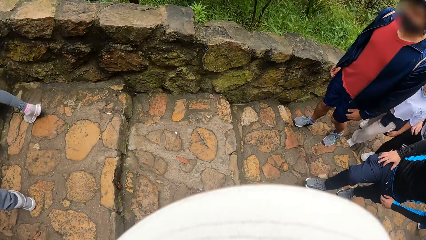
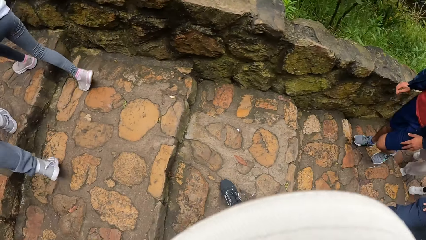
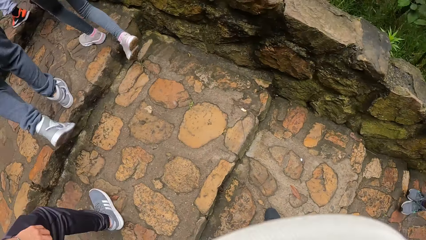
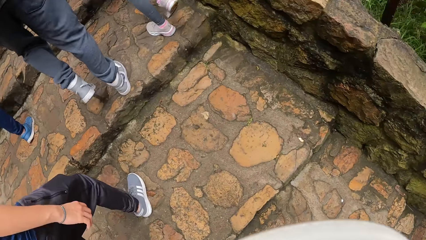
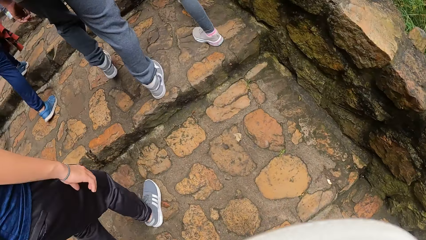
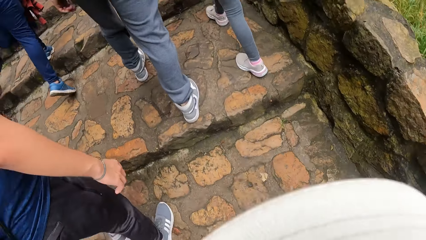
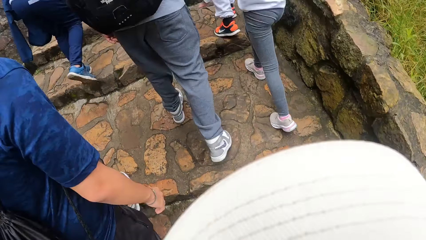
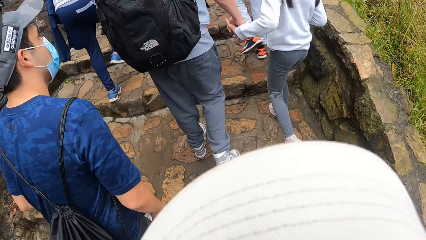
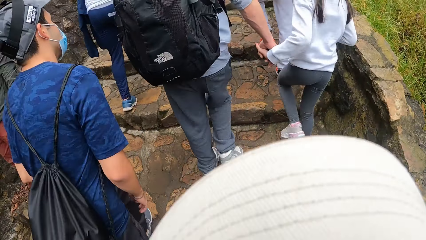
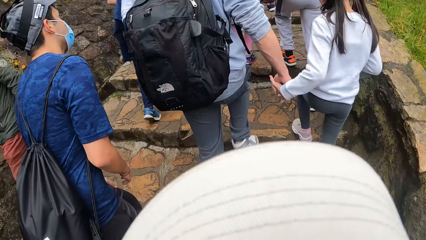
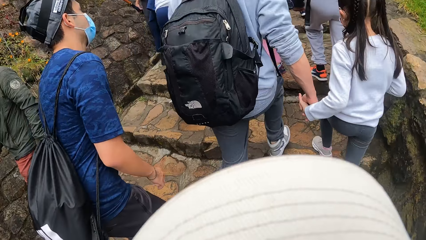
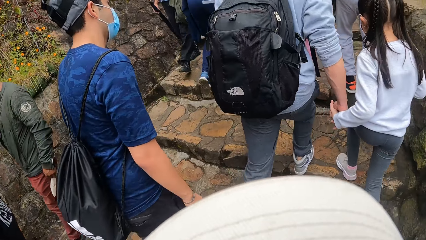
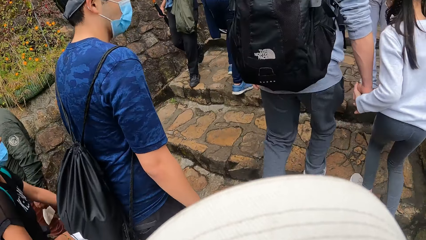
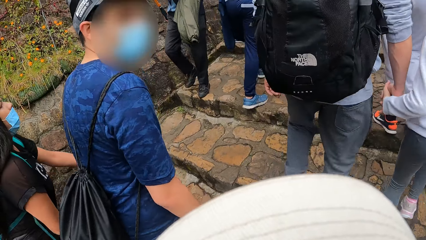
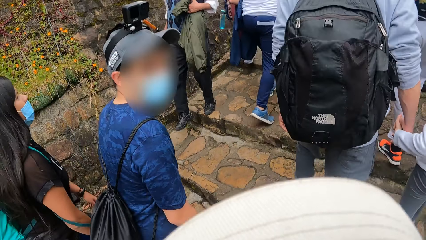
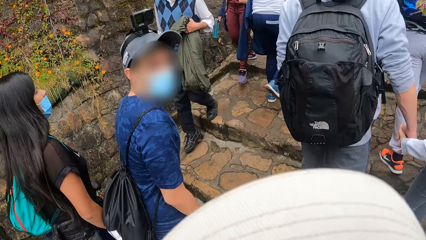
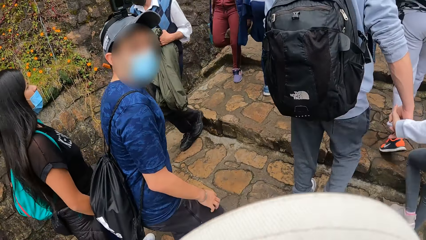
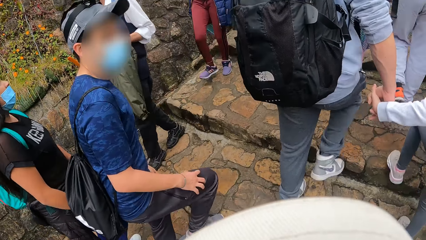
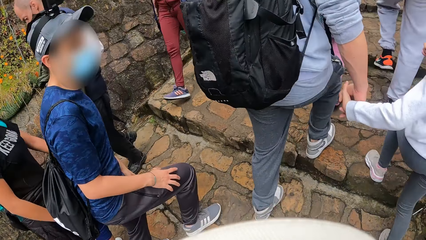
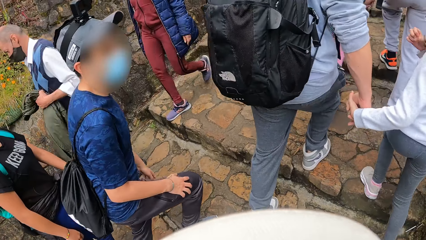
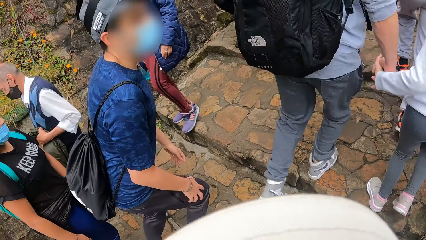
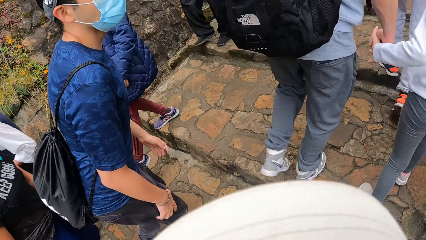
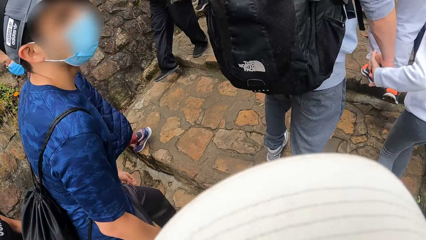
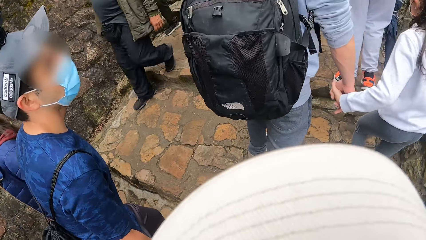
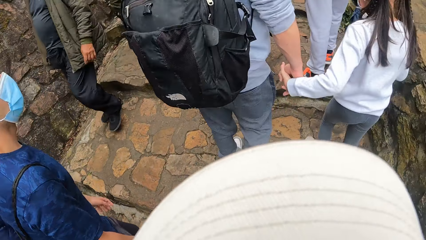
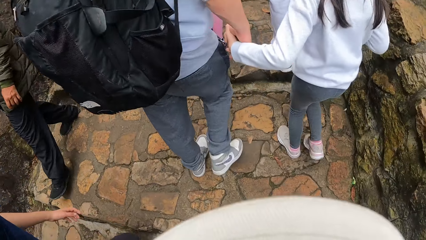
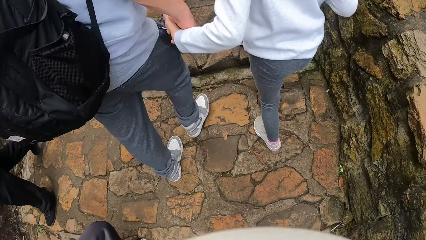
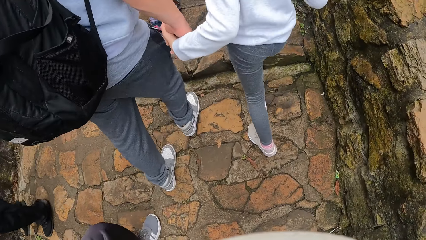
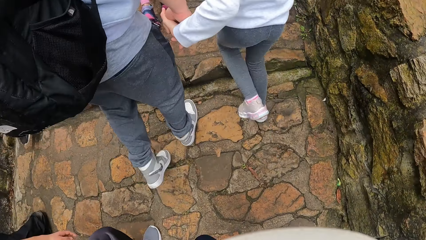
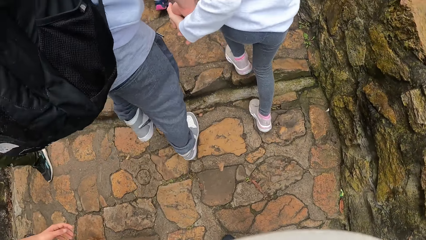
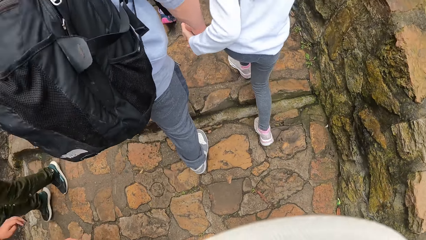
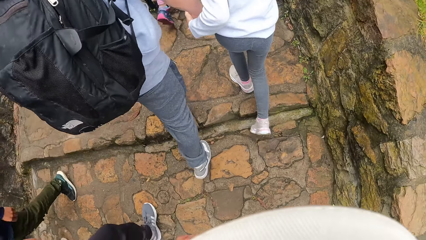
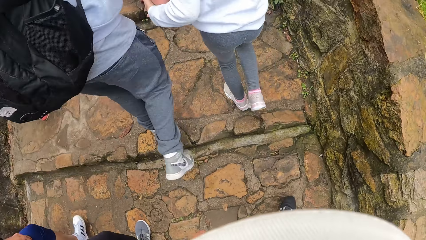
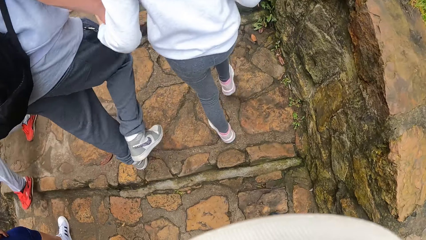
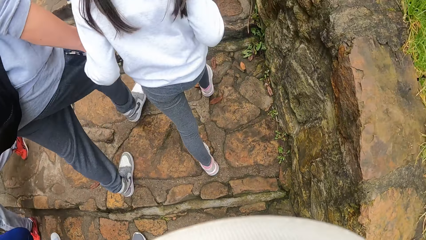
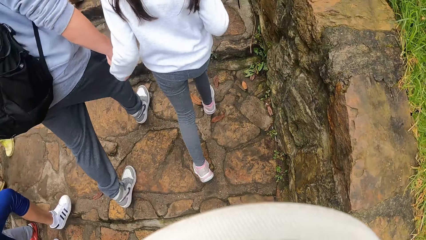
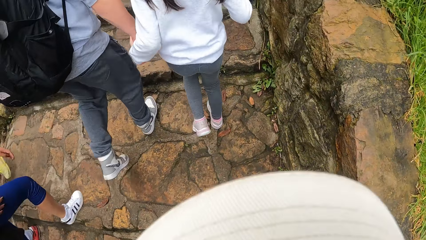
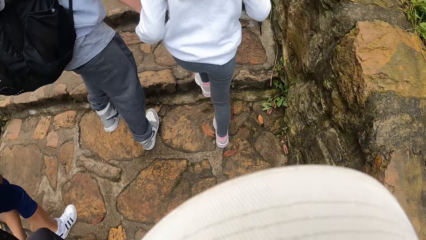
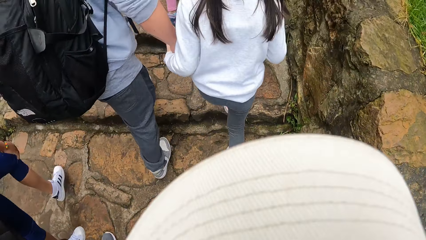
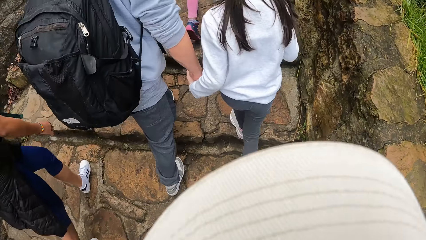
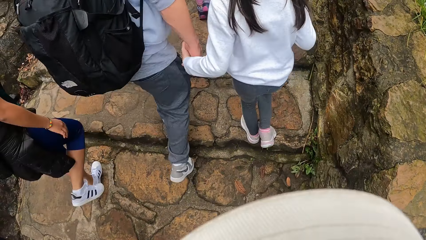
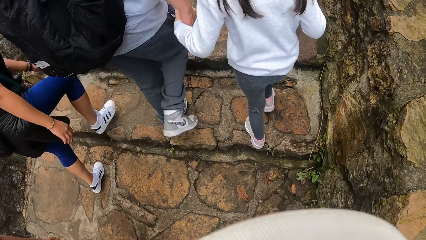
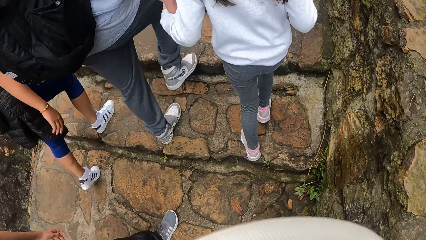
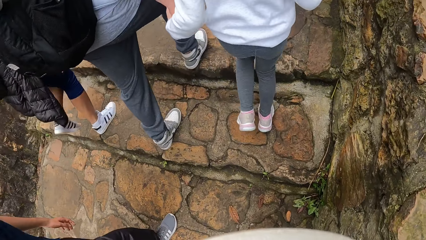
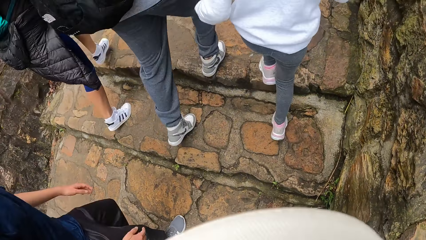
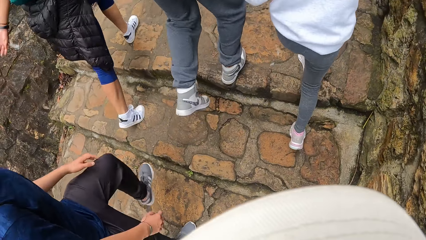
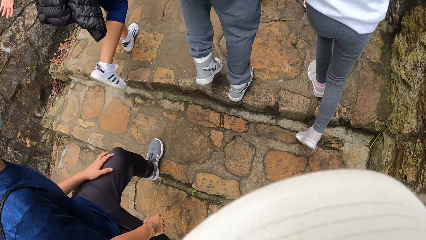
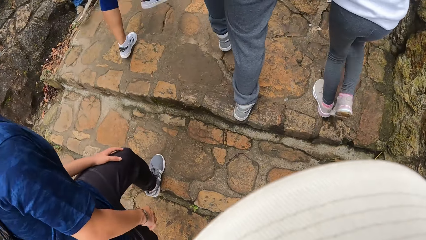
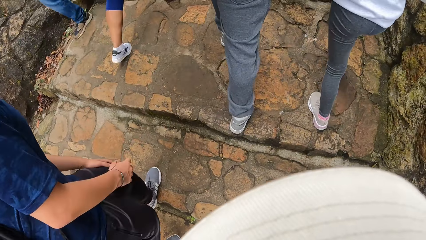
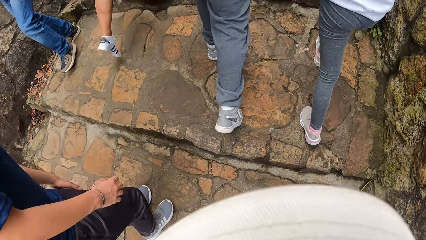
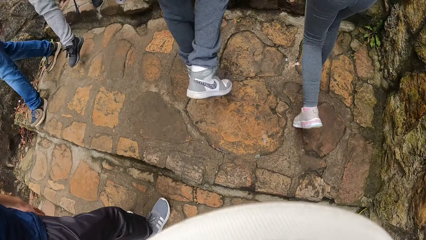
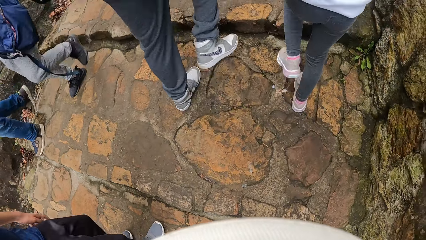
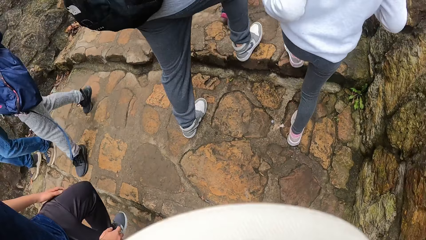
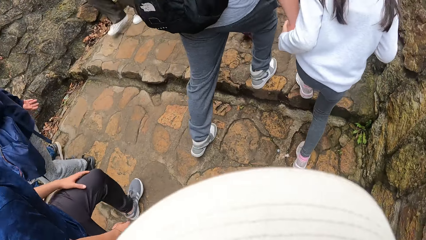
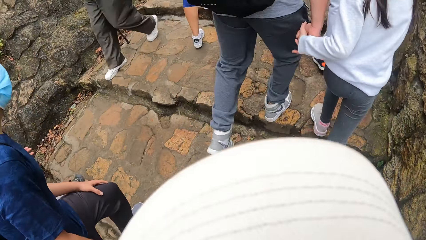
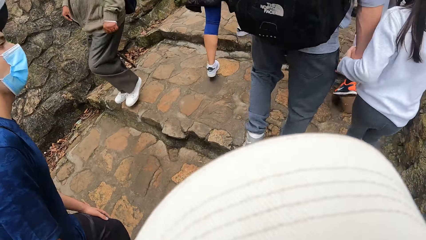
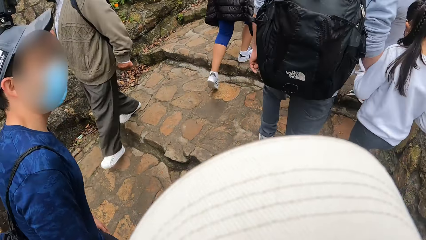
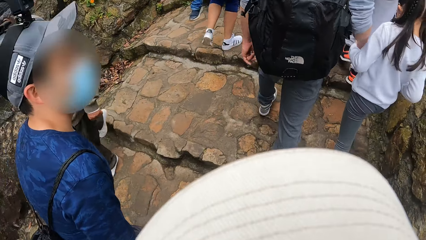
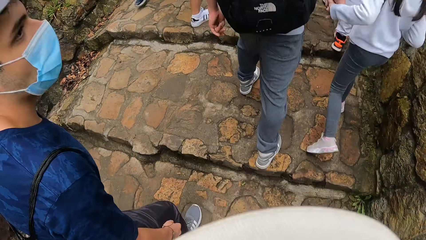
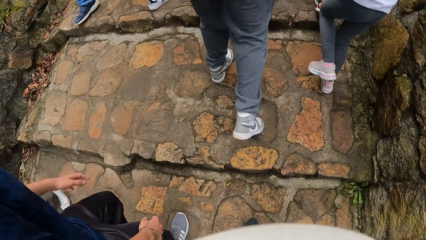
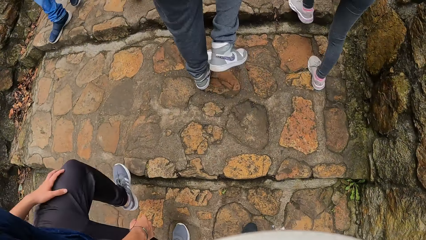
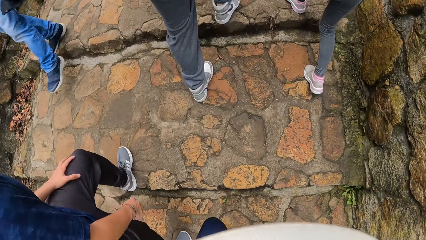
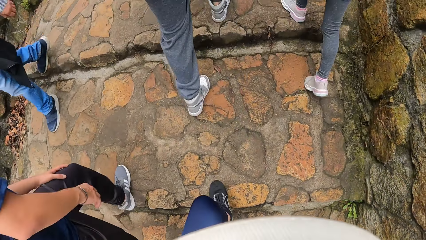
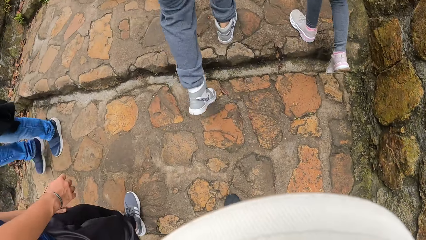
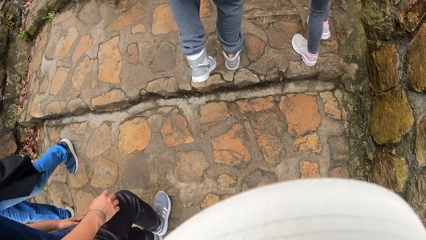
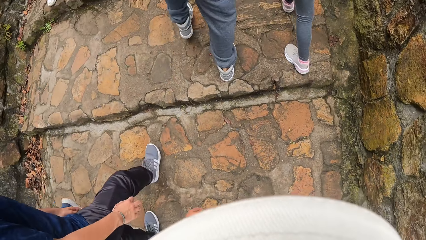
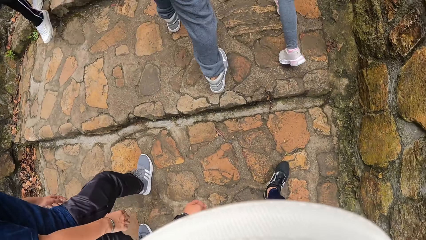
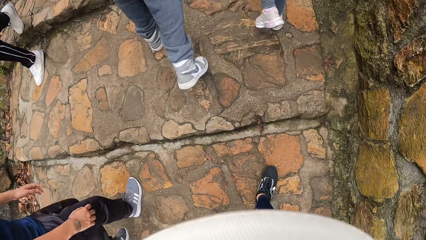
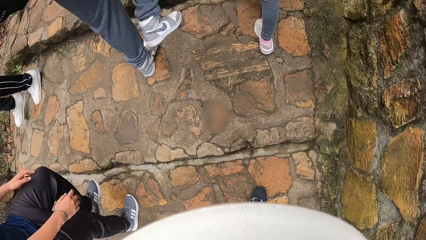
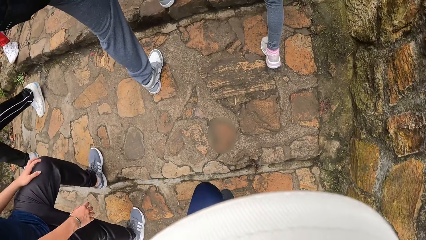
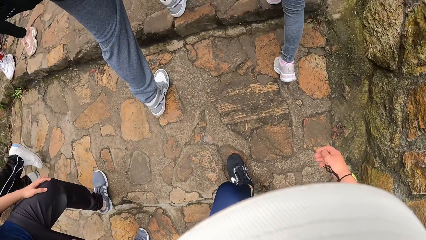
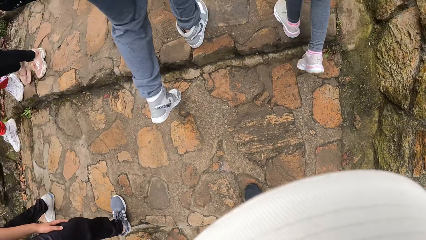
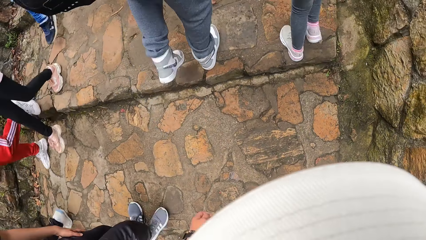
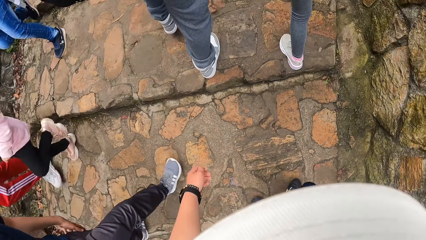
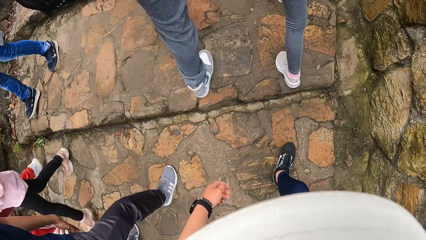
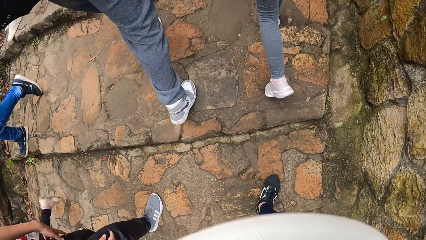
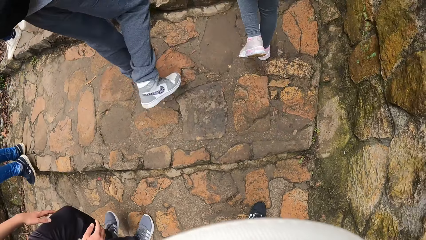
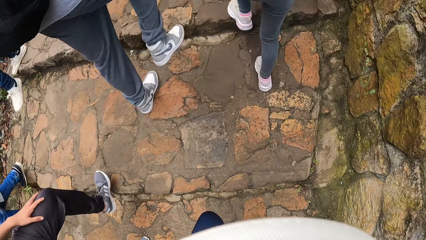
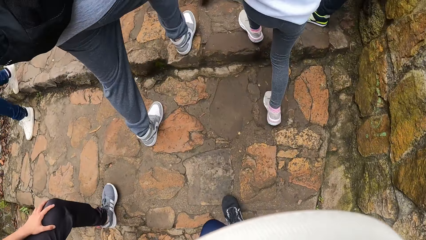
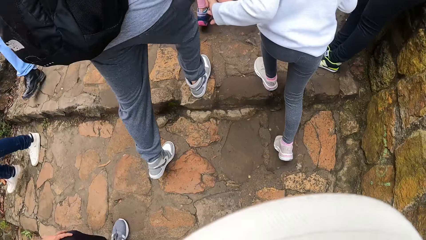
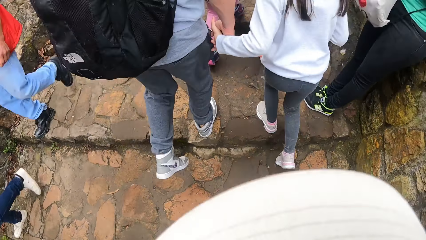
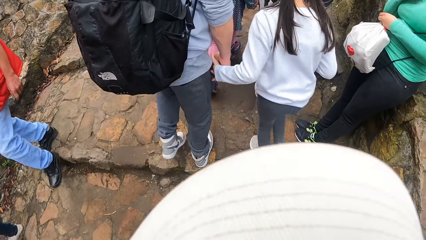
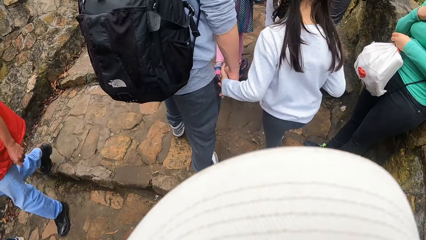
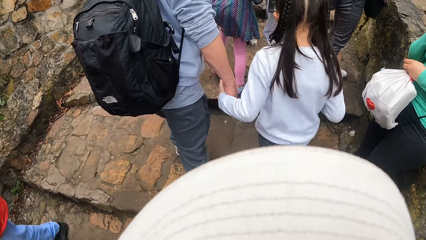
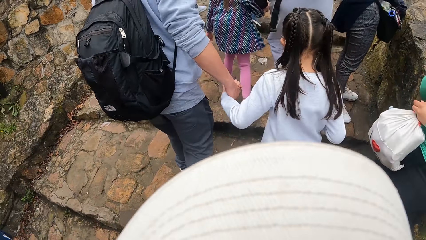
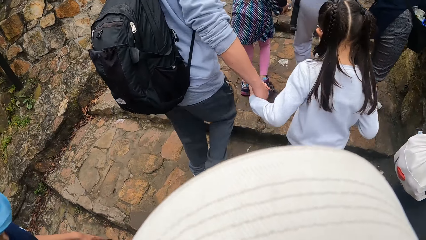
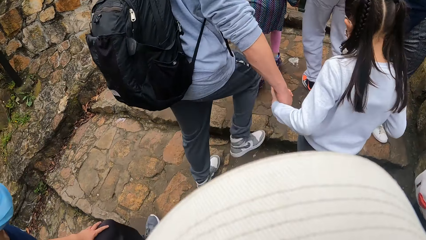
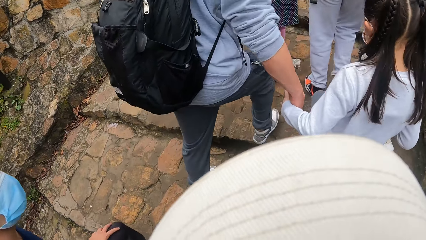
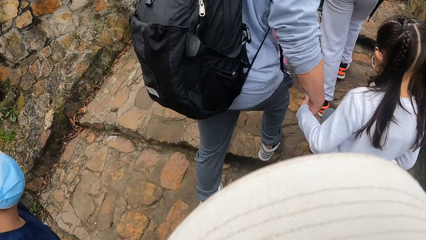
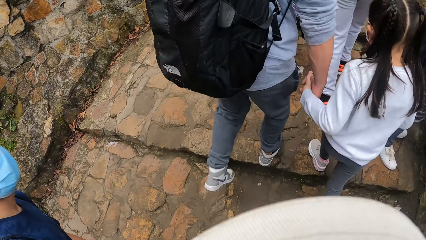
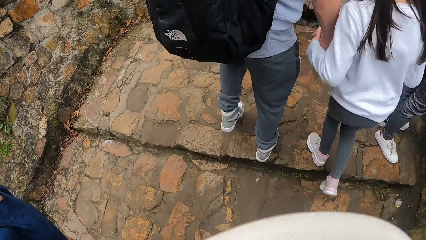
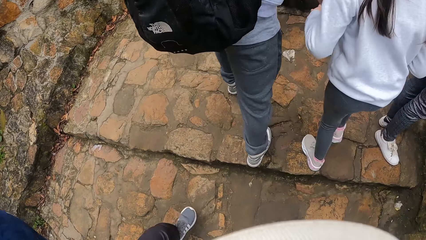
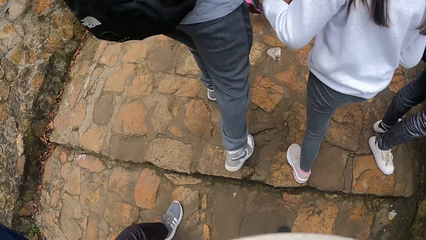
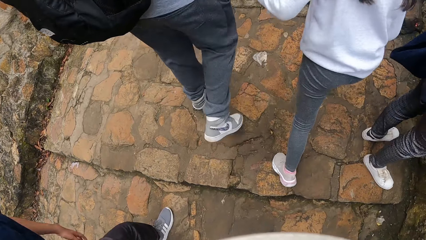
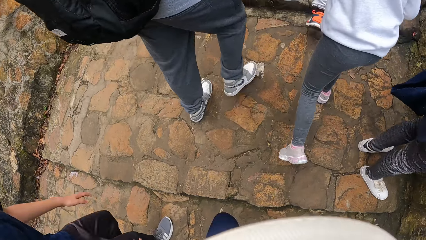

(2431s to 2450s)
The camera wearer looks around. They walk up the pathway. They interact with a person. They climb stairs.
